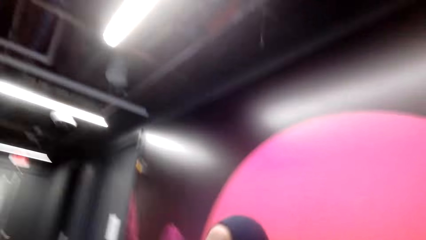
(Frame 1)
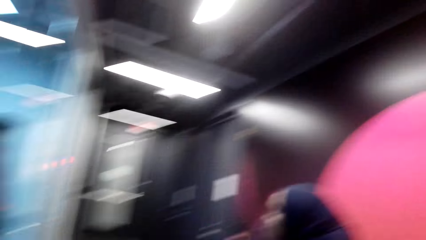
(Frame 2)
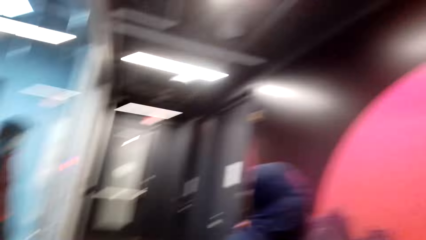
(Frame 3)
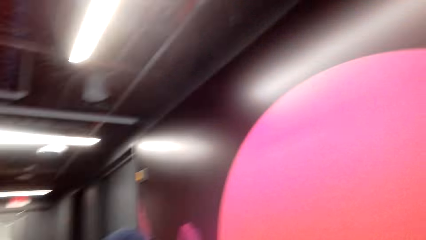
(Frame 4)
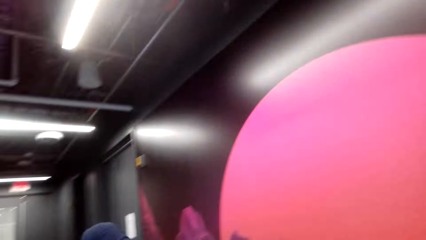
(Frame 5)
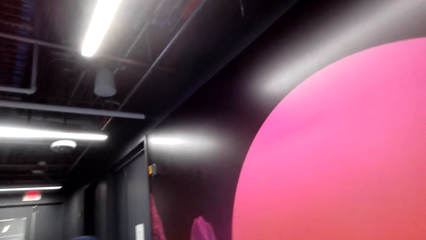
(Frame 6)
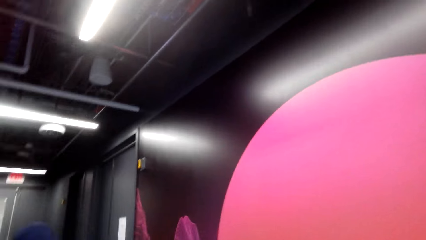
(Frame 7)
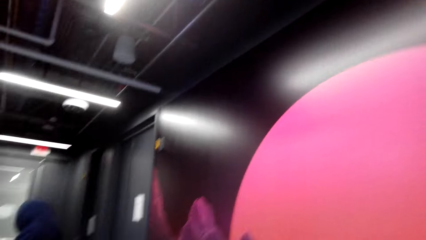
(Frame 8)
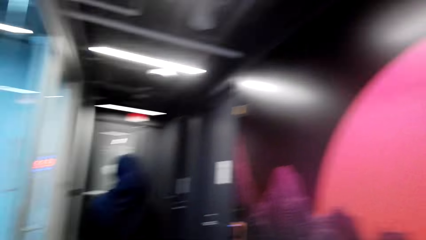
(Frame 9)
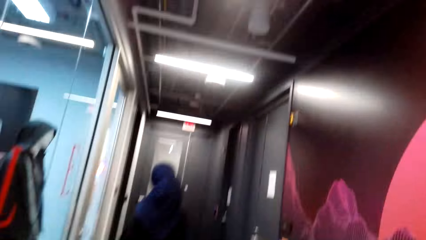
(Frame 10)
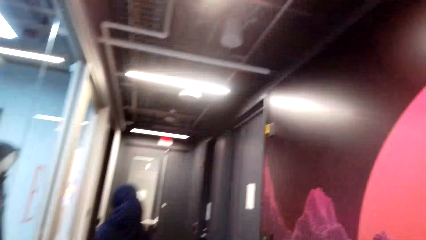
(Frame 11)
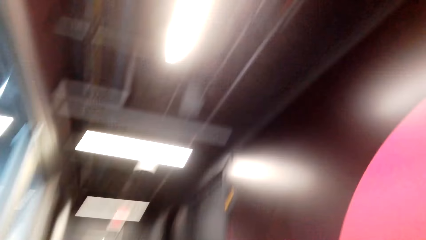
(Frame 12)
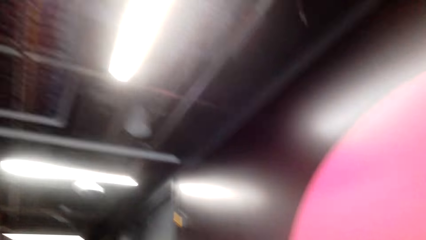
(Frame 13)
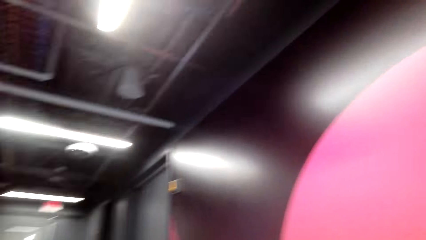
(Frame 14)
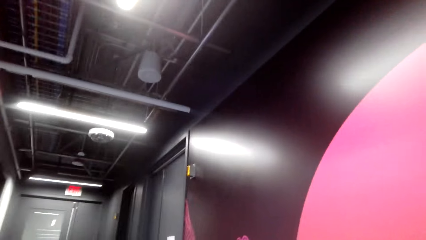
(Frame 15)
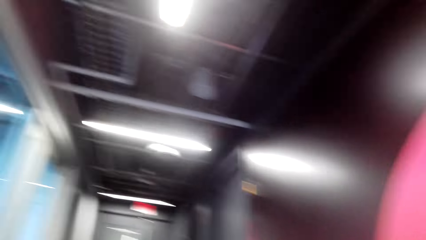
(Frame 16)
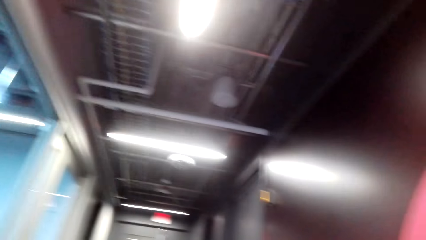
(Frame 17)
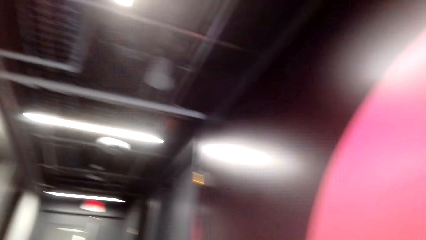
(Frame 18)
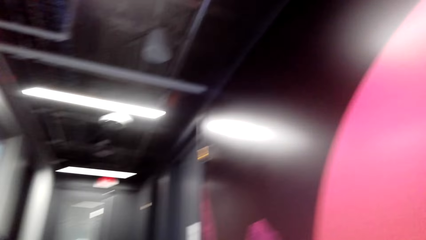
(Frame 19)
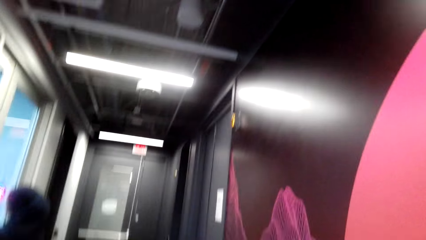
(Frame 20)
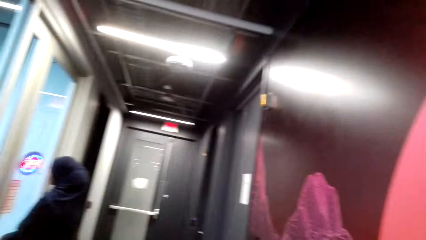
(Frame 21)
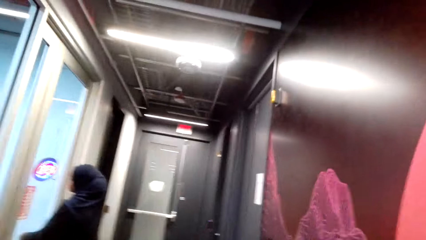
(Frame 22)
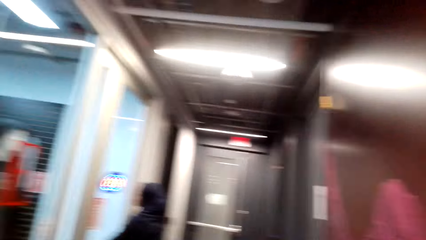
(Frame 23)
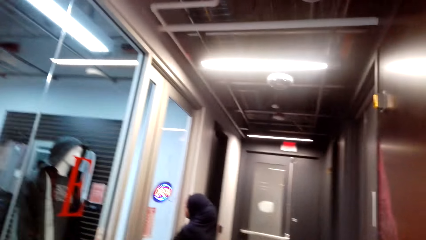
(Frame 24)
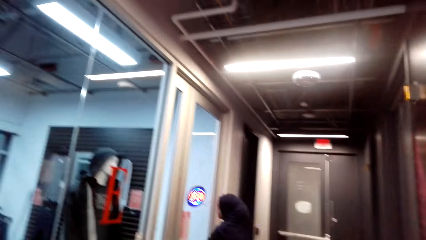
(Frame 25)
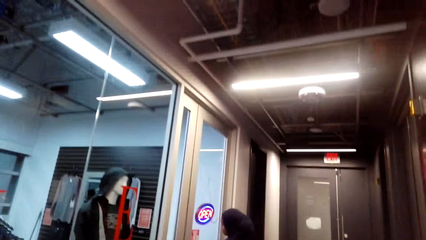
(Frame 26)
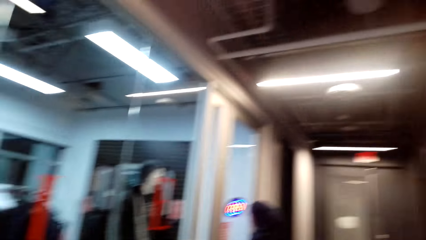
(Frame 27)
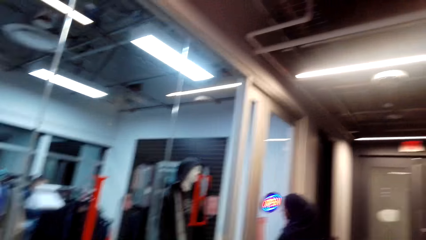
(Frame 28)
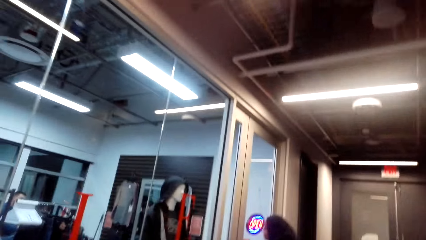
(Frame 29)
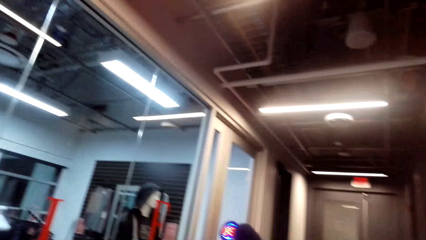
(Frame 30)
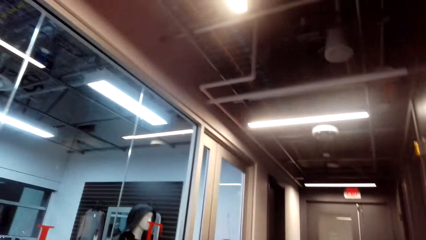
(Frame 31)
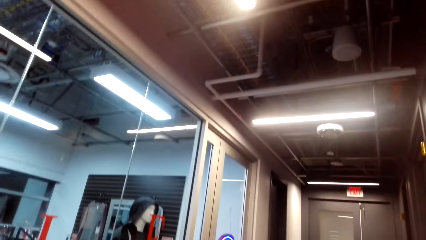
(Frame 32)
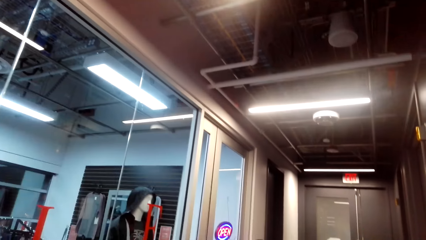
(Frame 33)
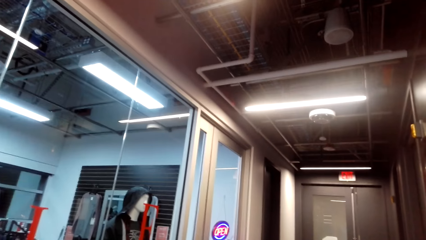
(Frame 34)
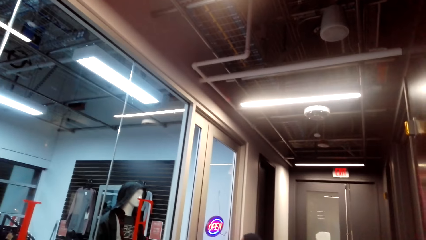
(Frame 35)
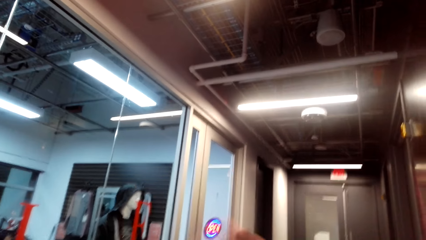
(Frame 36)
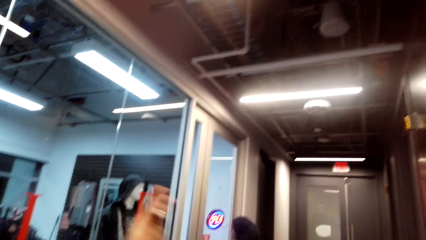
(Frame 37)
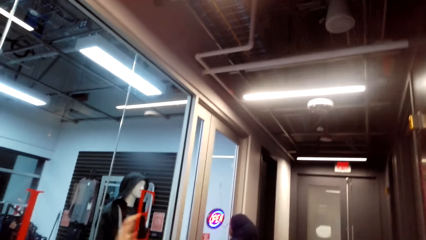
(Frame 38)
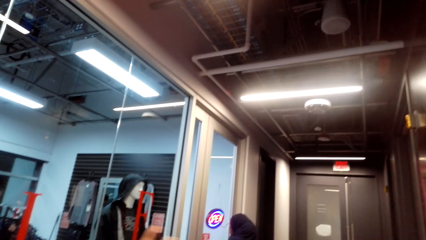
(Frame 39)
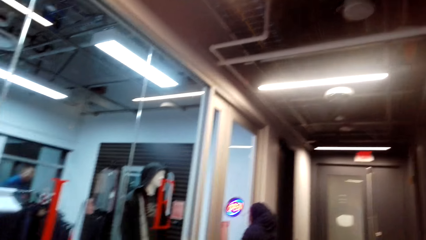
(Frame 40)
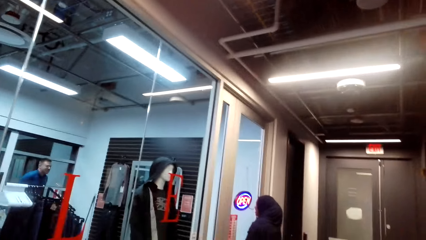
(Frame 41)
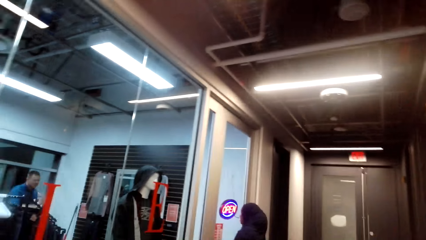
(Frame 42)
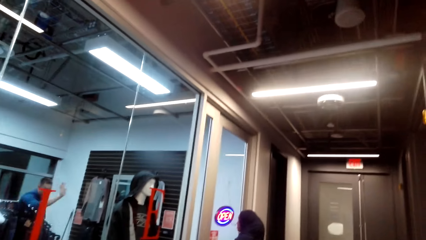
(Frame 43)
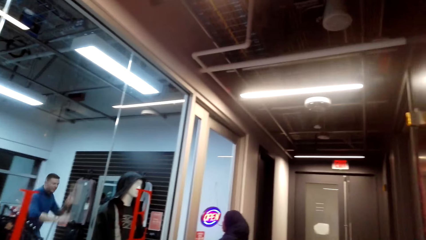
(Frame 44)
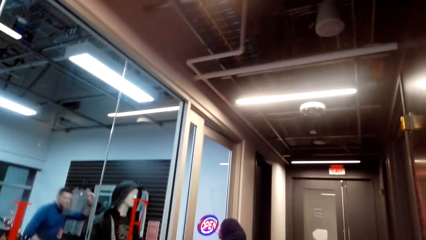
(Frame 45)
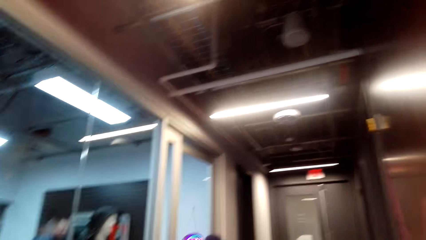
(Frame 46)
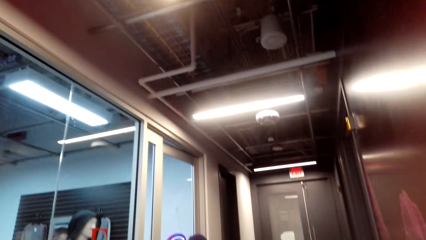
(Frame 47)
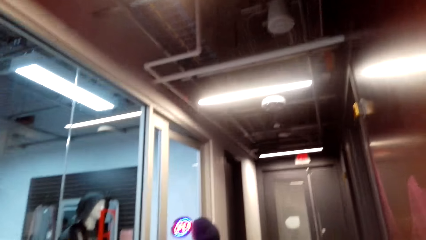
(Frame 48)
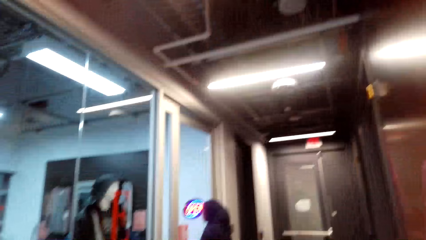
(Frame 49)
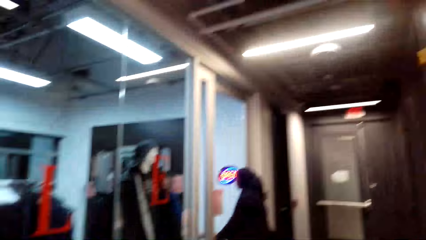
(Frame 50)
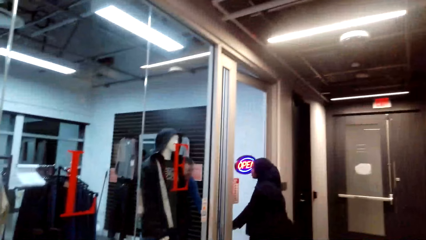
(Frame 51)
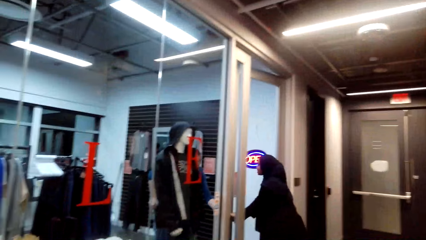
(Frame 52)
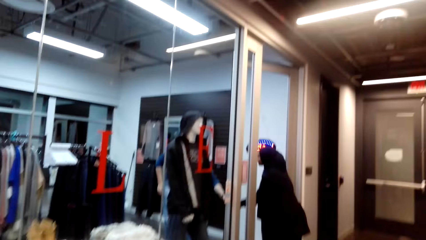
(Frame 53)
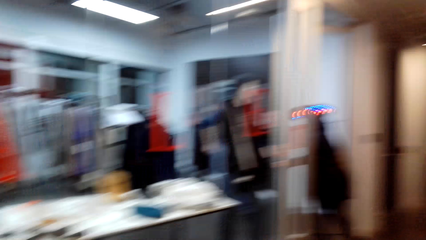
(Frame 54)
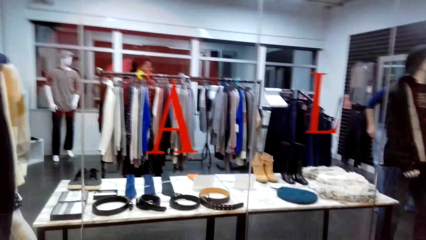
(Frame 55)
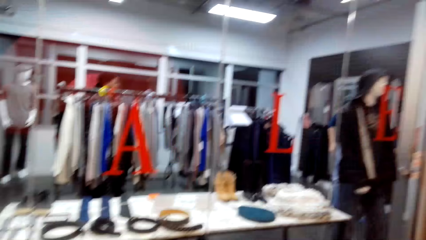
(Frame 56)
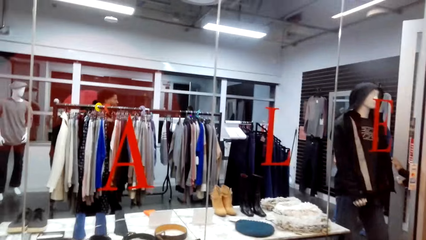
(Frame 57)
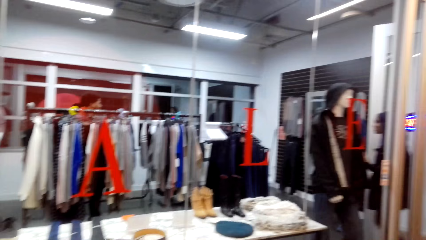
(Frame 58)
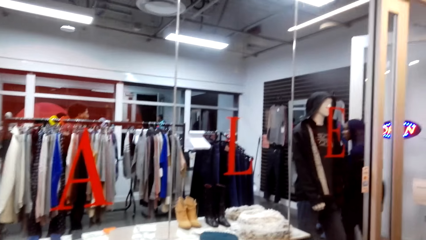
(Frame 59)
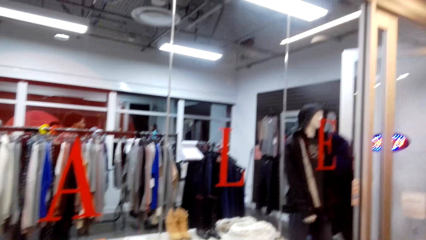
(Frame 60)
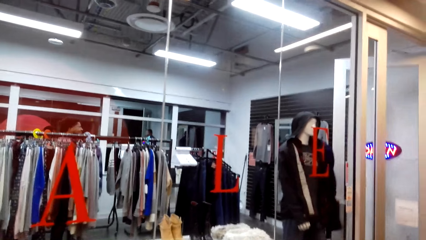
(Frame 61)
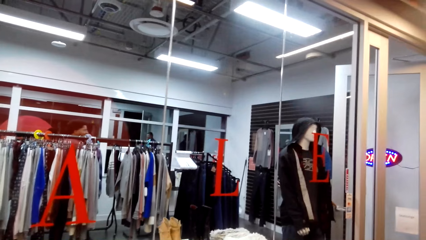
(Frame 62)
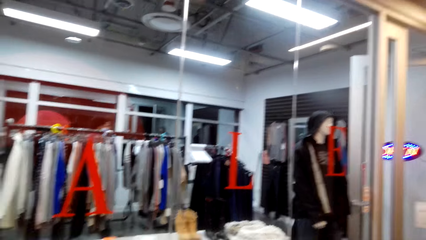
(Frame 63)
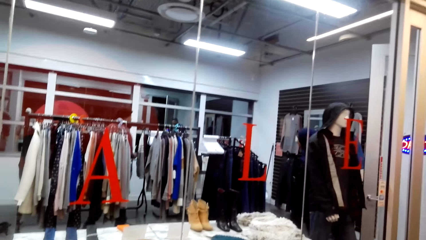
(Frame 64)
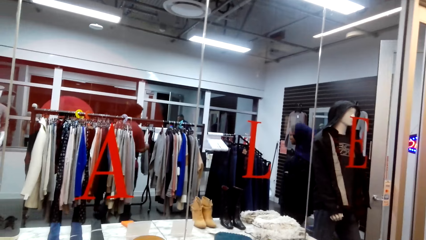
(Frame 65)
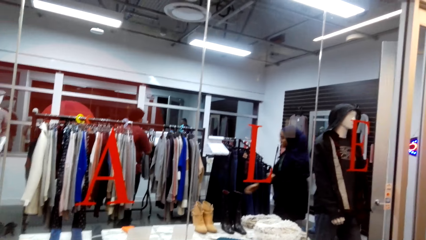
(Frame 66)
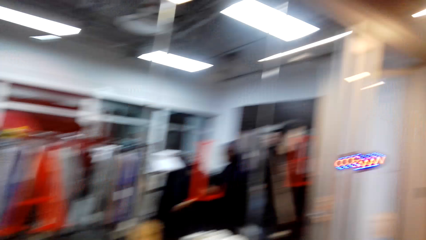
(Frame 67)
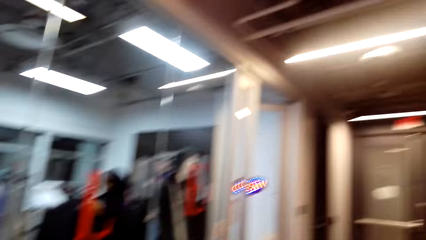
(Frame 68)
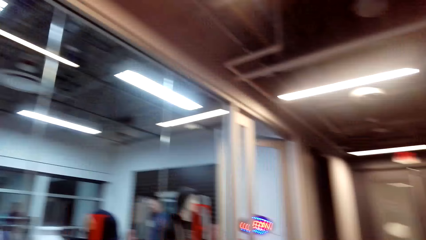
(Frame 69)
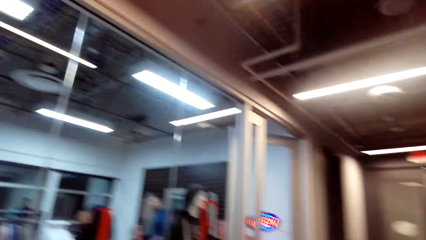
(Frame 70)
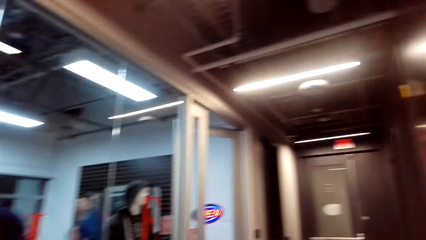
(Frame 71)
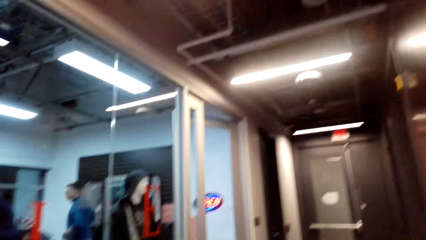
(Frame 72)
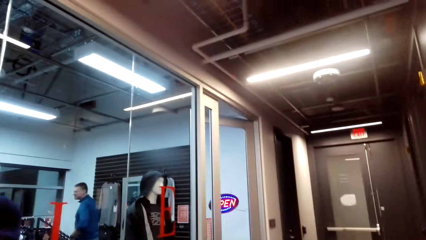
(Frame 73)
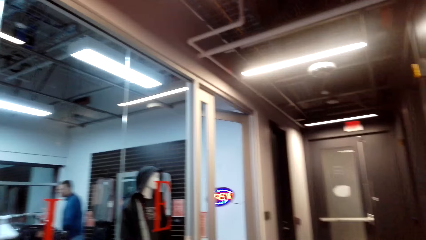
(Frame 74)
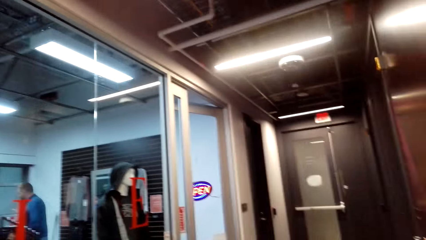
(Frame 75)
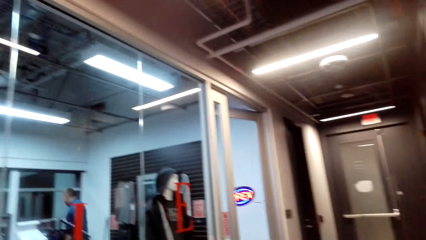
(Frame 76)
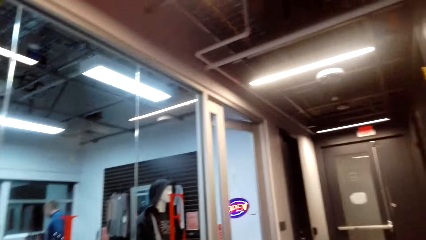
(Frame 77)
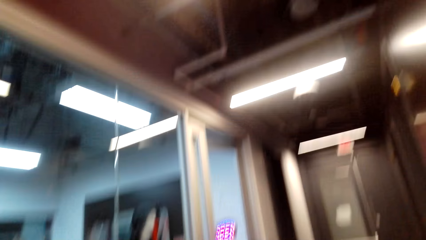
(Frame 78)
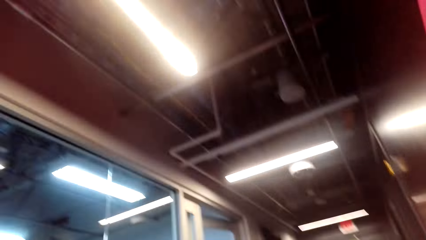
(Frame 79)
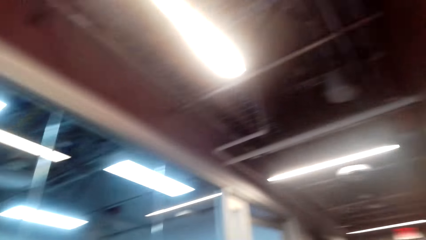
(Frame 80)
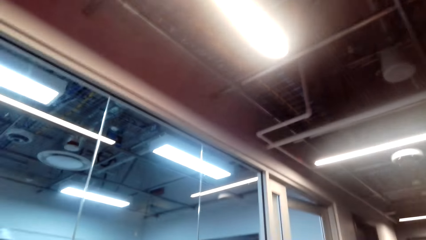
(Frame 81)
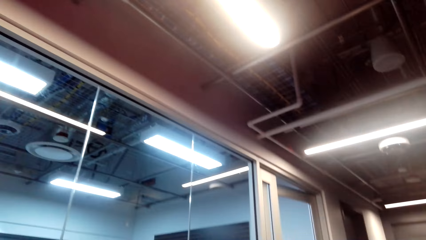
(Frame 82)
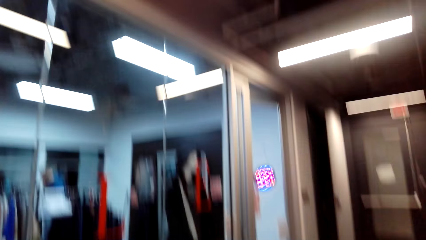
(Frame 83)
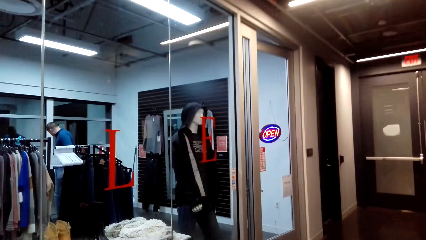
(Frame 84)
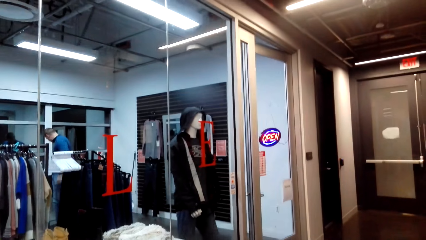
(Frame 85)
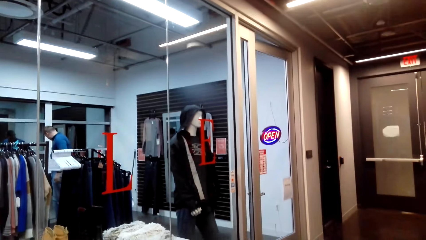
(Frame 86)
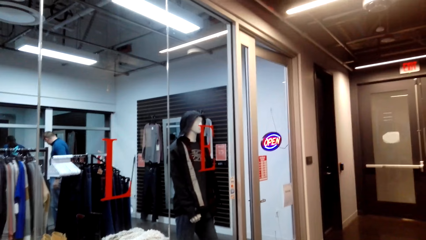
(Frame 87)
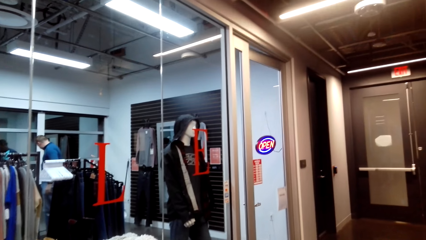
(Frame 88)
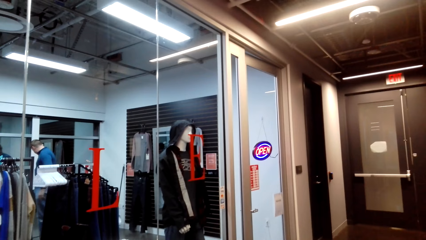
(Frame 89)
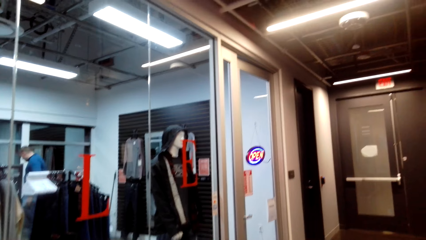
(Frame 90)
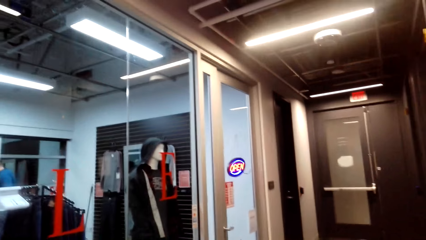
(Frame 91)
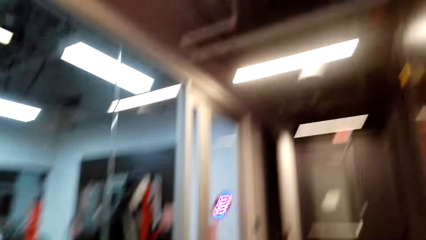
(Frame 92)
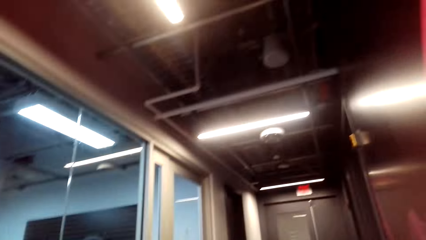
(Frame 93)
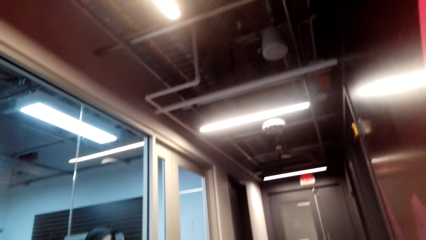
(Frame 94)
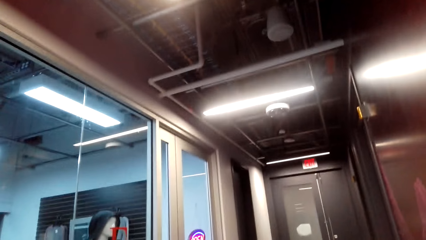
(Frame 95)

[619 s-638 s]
The camera wearer raises a hand. A person walks around. A lady walks around.
